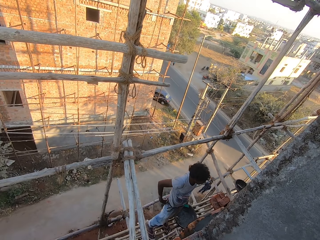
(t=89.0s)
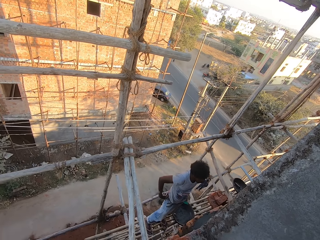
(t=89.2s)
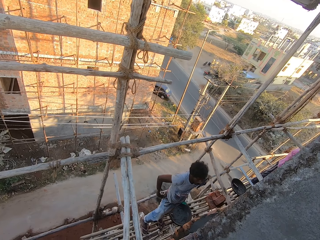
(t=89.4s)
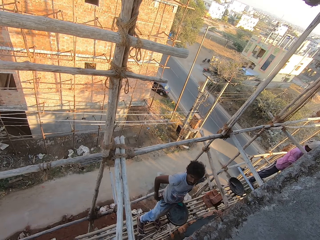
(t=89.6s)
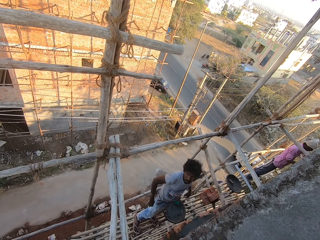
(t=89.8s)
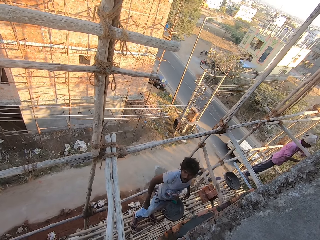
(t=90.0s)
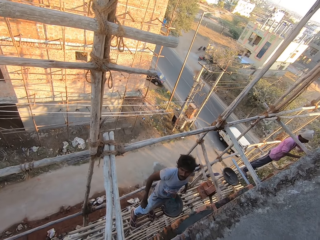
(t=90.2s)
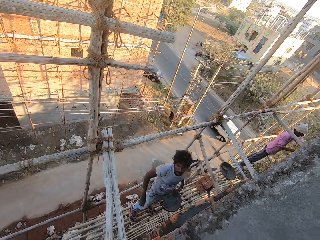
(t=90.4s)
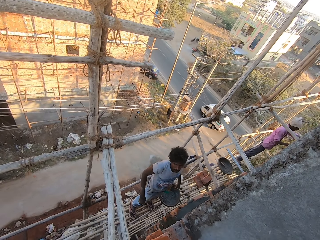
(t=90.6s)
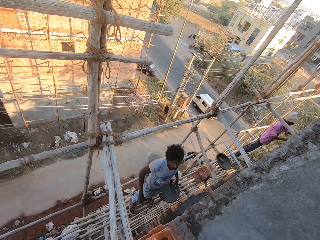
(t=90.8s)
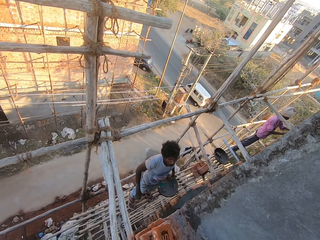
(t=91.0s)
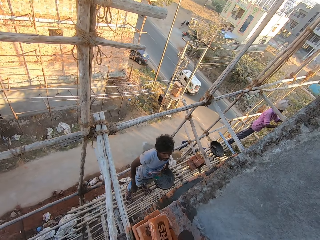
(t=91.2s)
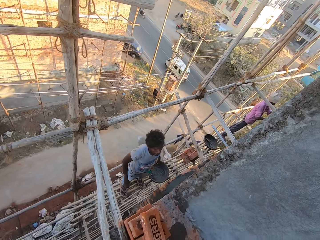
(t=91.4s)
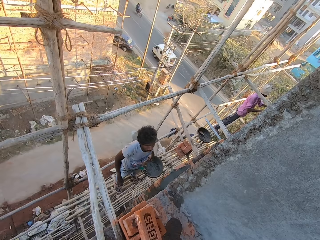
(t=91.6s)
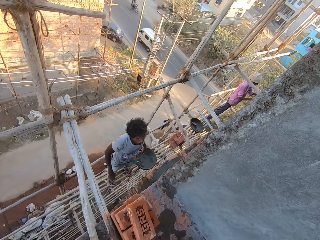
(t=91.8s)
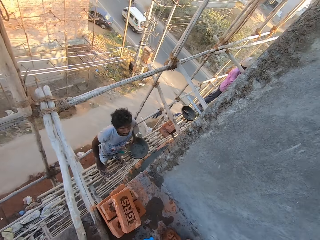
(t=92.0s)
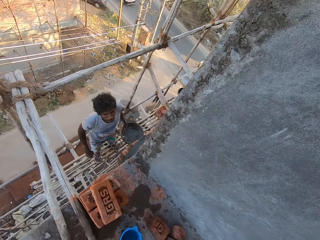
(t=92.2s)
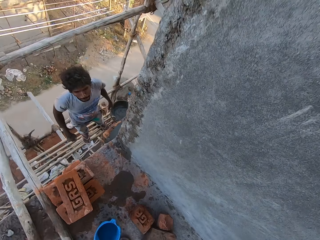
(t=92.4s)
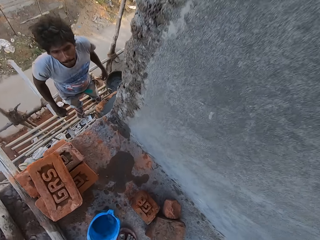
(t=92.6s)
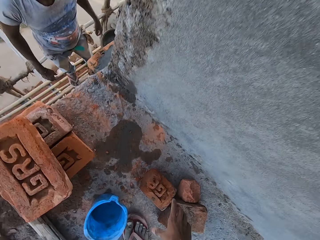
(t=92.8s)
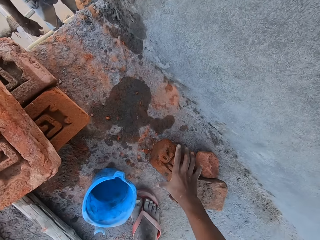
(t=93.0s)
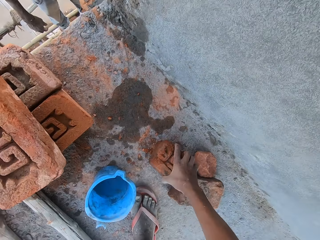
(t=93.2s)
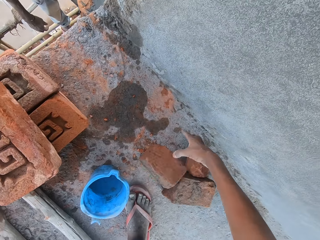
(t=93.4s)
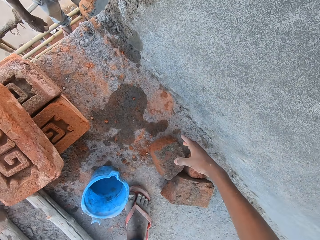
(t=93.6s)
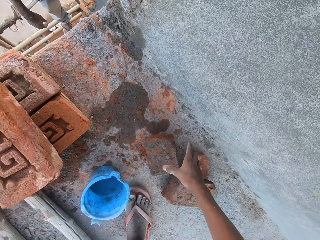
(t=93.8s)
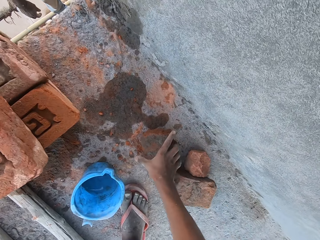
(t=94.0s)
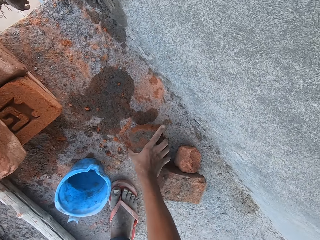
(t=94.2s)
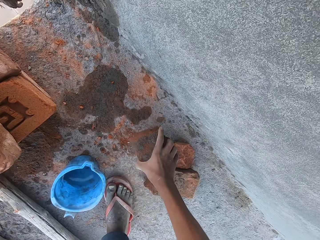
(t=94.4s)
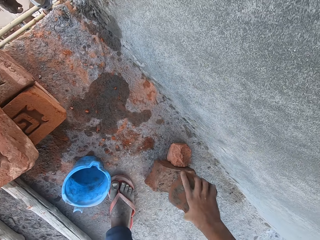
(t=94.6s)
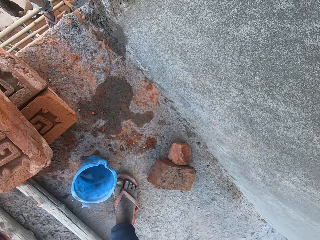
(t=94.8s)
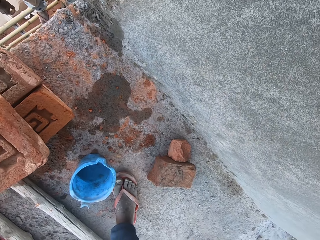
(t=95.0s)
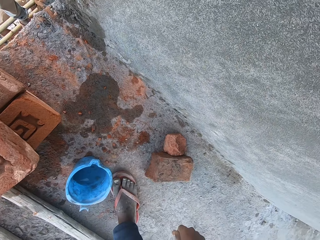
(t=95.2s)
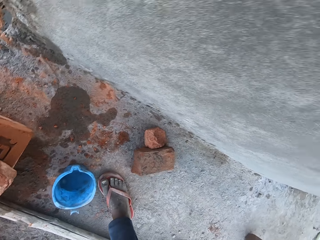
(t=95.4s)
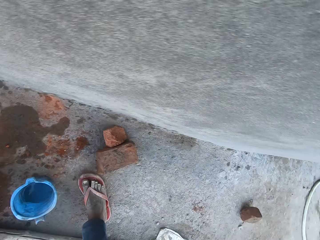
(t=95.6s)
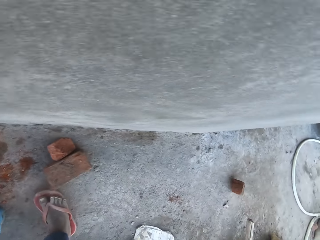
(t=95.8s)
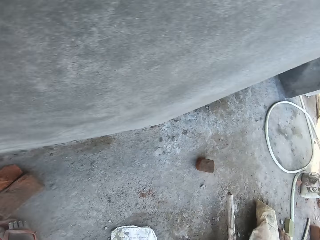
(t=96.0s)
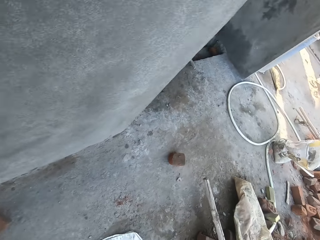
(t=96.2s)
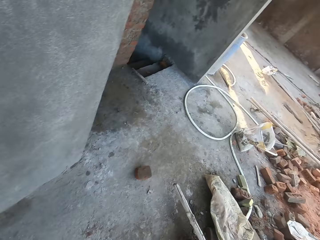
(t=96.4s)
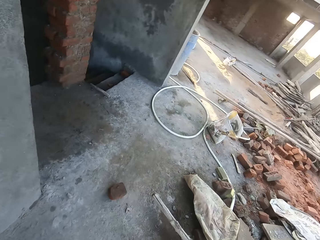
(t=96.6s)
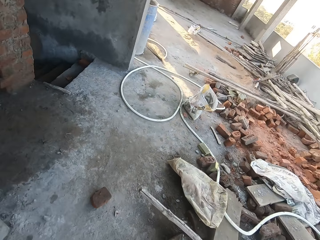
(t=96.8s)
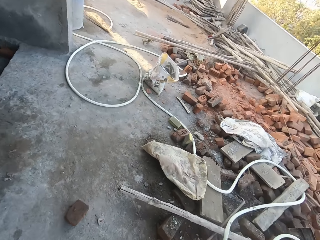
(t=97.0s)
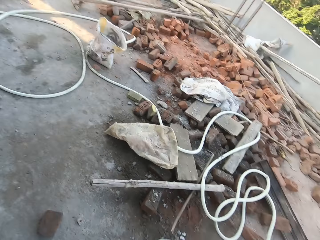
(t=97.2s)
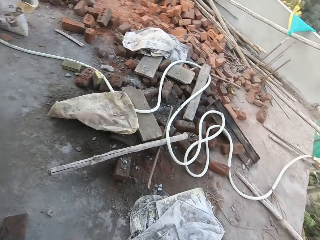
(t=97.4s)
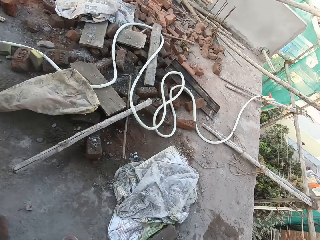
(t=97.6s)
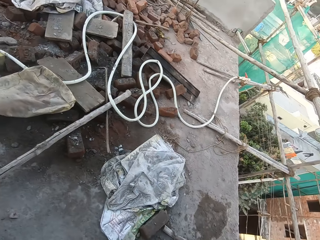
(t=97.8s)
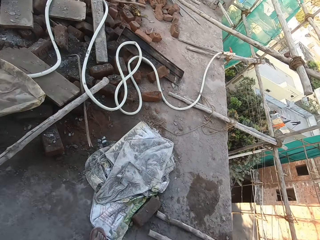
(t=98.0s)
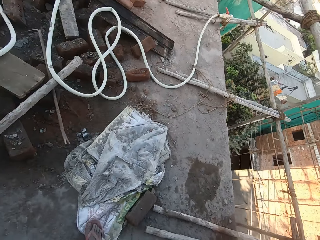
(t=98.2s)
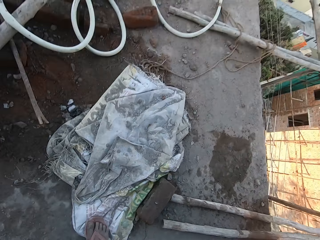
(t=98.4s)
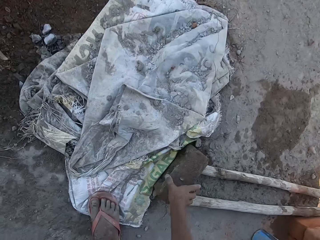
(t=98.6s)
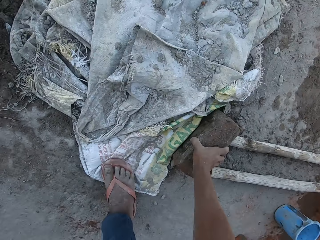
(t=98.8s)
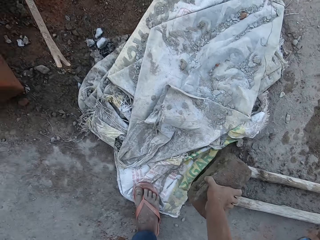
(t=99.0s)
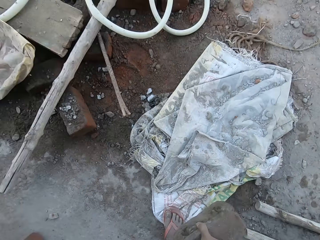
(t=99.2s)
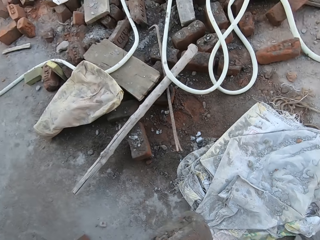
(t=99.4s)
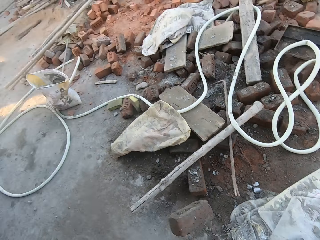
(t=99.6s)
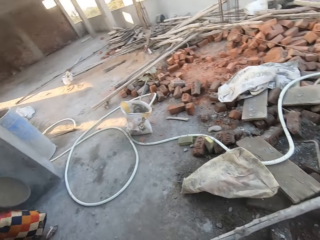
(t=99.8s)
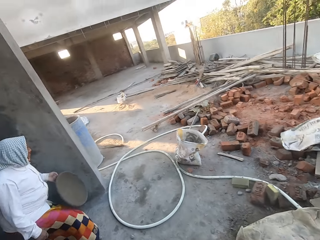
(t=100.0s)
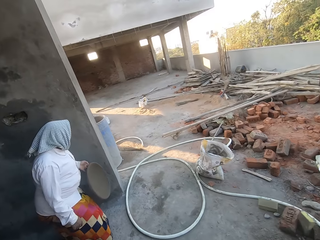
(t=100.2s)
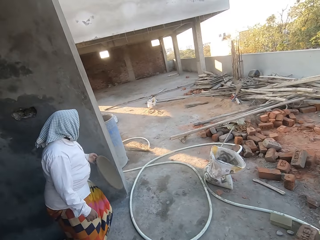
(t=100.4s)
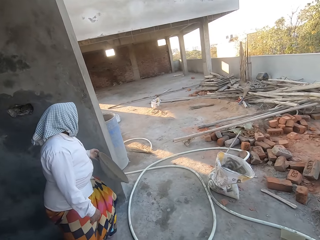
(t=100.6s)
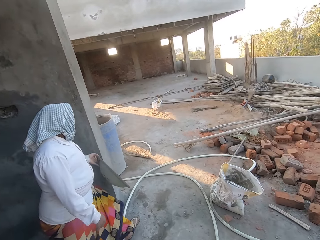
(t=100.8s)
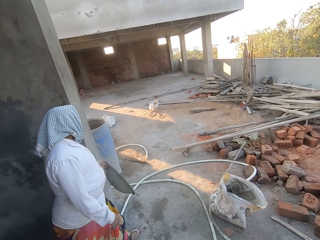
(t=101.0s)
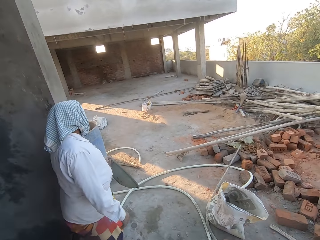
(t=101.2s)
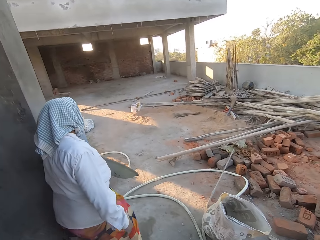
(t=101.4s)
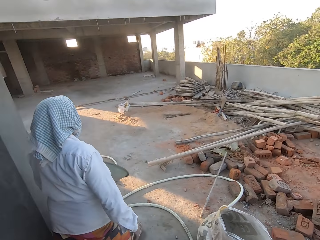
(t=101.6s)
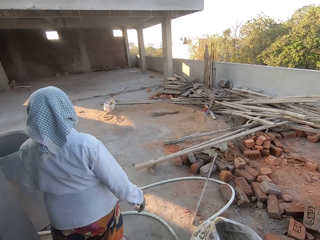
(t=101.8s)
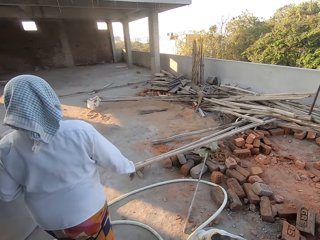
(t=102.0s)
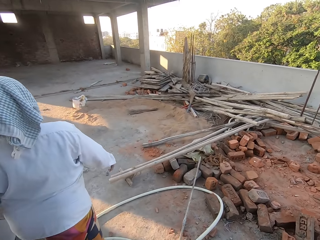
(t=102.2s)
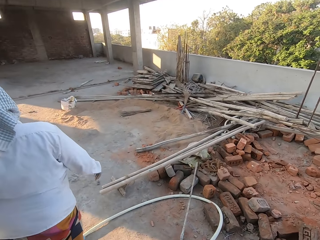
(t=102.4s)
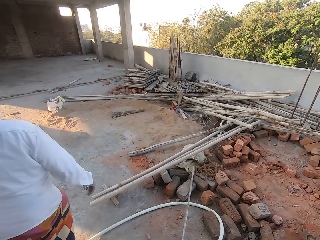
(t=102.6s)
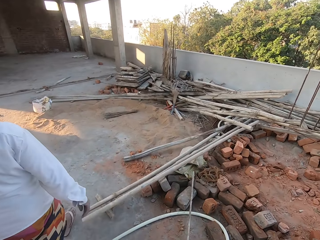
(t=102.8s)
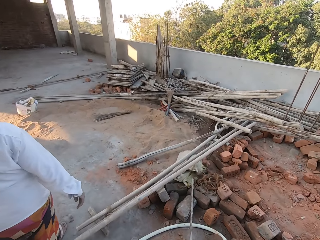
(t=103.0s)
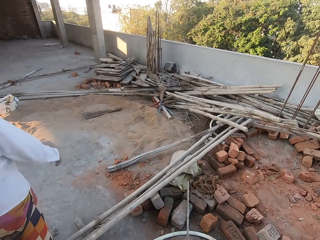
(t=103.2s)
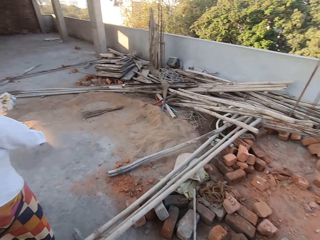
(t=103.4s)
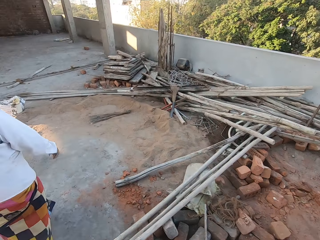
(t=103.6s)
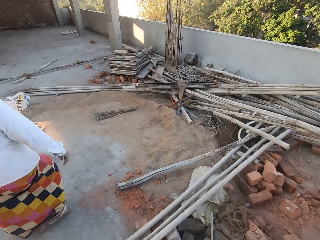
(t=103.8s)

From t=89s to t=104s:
A man interacts with the camera wearer. The camera wearer looks at a person. He turns a brick on the ground with his right hand. He picks the brick from the ground with his right hand. He throws the brick on the ground with his right hand. He picks a brick from the ground with his right hand and throws the brick on the ground with his right hand. A woman walks past the camera wearer with a head pan in her left hand. The camera wearer looks at another person.

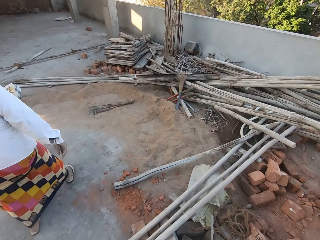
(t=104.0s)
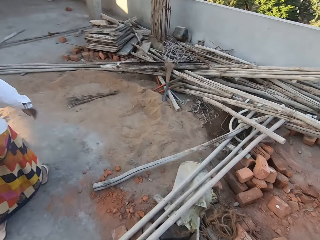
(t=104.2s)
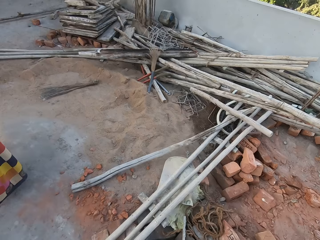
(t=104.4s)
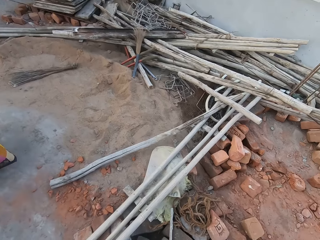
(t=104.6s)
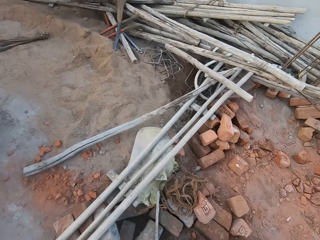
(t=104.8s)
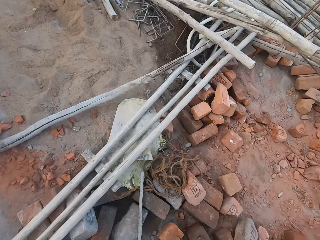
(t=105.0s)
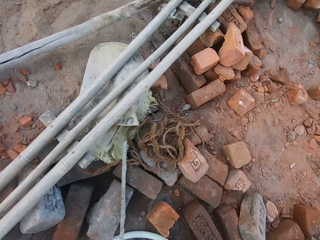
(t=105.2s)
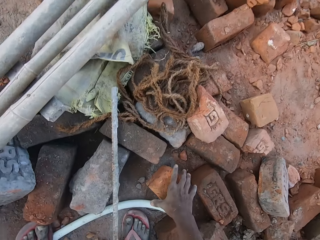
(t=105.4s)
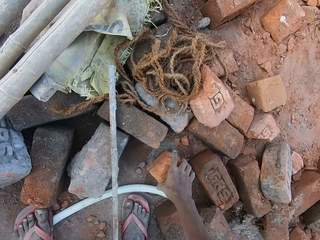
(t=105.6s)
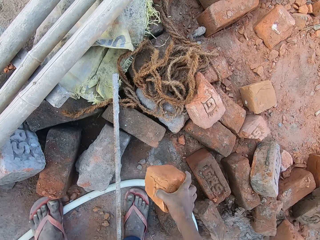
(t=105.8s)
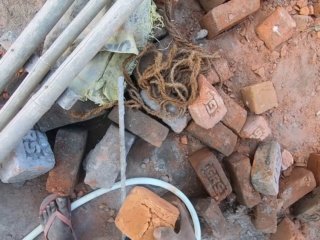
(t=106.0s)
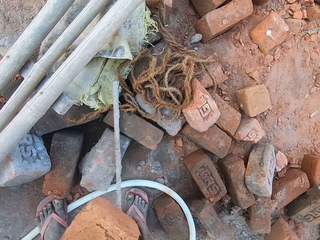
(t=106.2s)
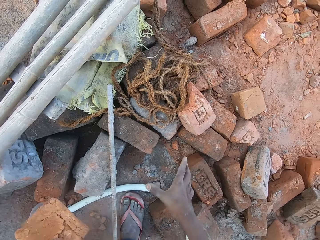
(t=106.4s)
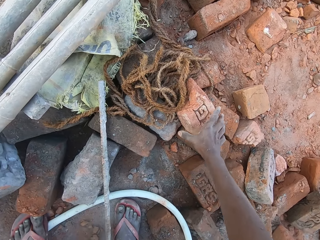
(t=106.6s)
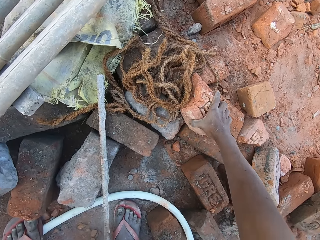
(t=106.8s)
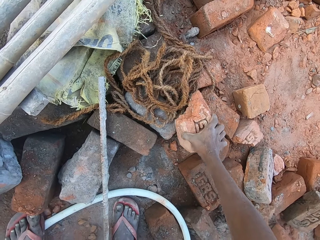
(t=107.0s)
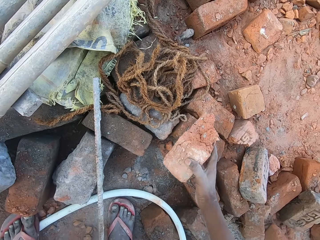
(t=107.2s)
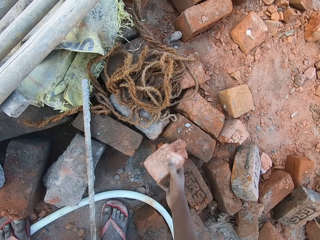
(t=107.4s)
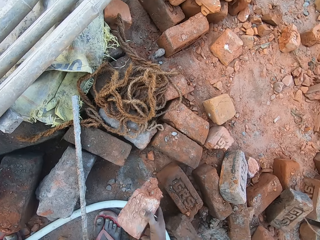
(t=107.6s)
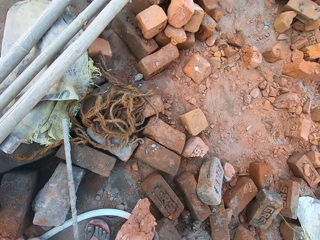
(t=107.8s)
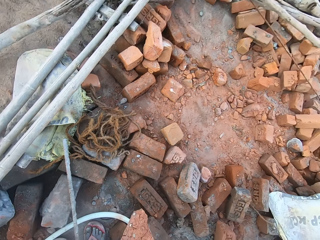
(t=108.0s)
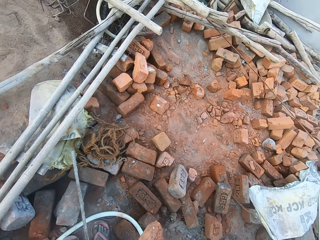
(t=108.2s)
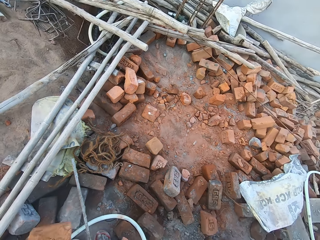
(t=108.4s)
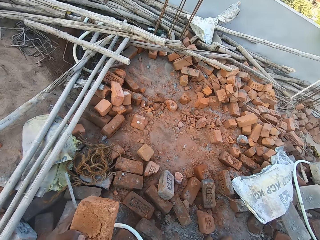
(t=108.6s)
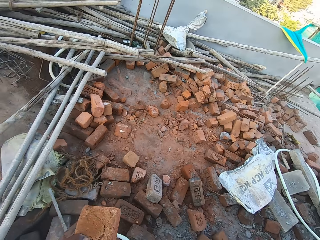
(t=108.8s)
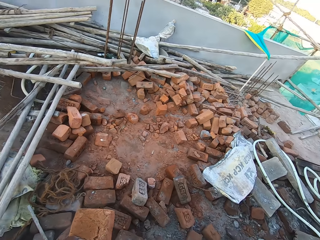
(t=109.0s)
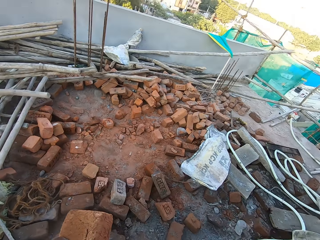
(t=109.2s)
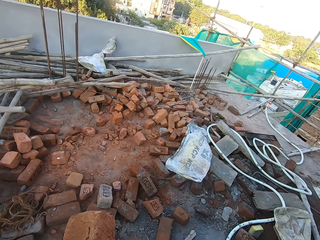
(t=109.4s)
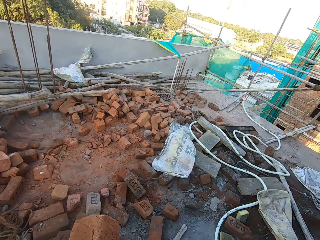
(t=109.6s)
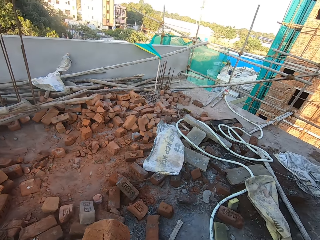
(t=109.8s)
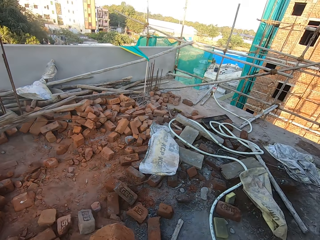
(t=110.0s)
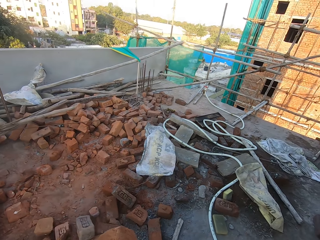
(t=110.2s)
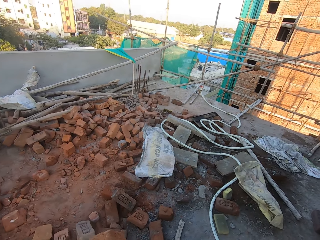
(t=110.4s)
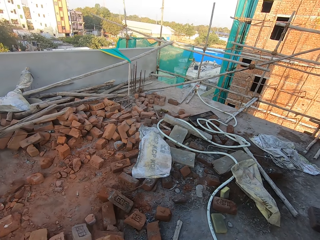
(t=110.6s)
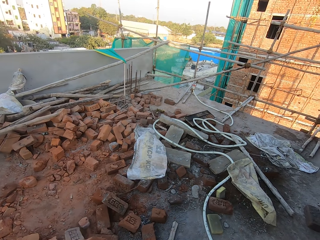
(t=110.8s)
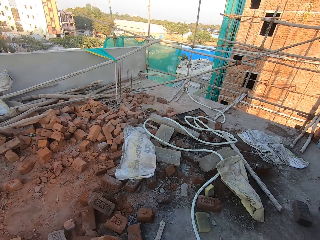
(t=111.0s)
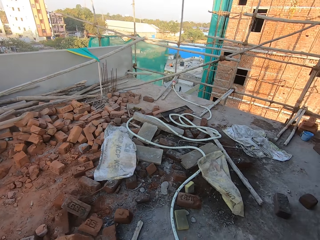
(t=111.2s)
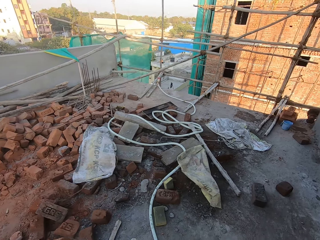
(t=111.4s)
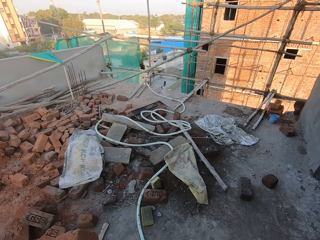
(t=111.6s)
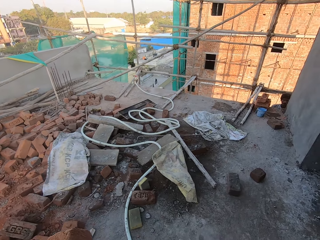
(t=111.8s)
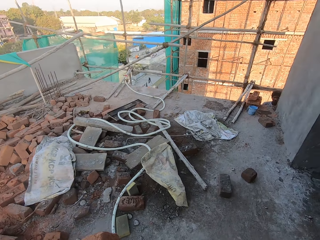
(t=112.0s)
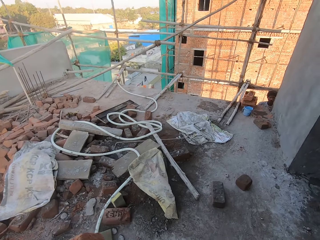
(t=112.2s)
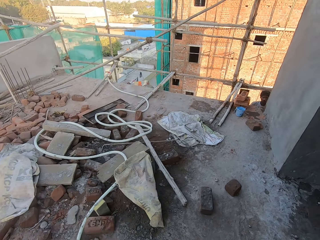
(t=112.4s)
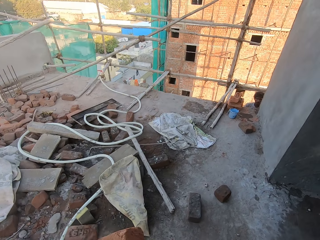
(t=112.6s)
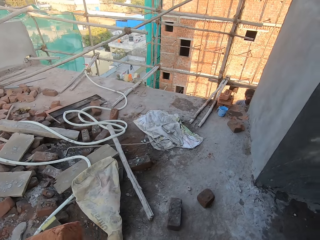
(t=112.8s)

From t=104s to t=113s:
The camera wearer walks around the building. He picks a brick from the ground with his right hand. He passes the brick in his right hand to his left hand. He picks a brick from the ground with his right hand. He hits the brick in his right hand on a brick on the ground.
